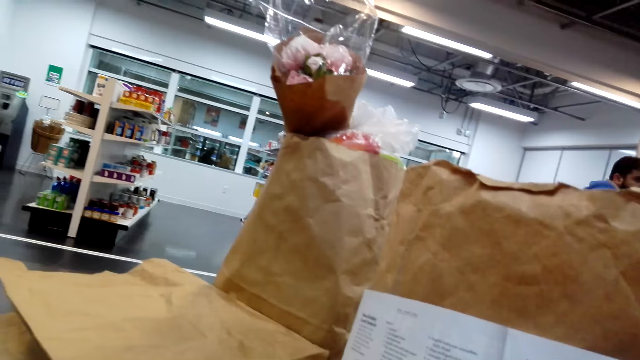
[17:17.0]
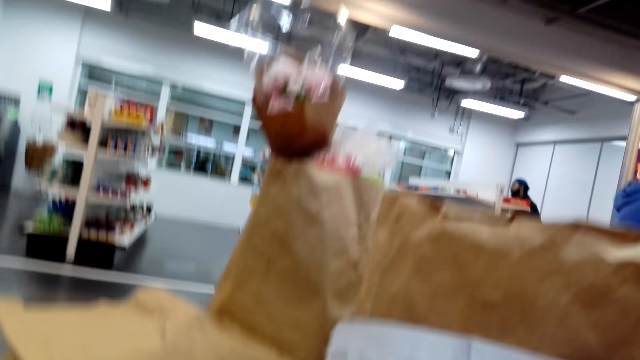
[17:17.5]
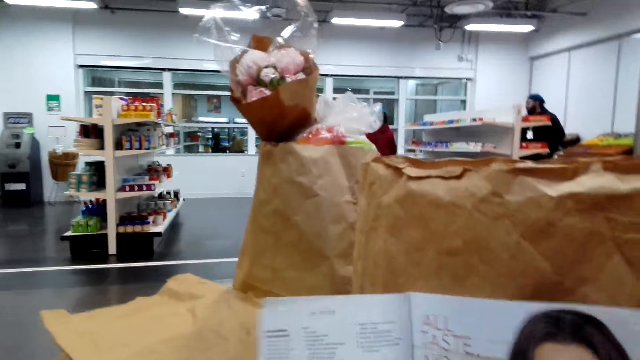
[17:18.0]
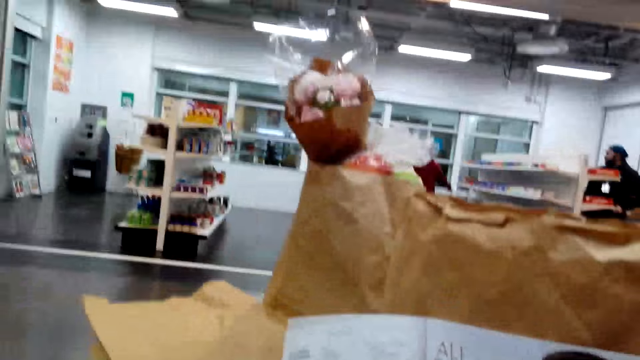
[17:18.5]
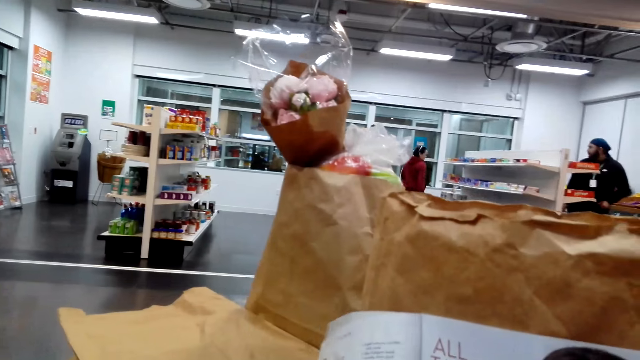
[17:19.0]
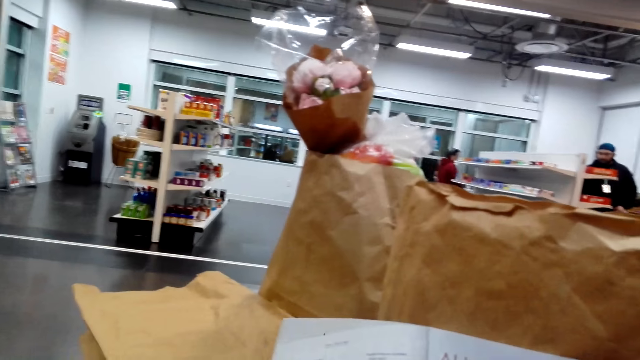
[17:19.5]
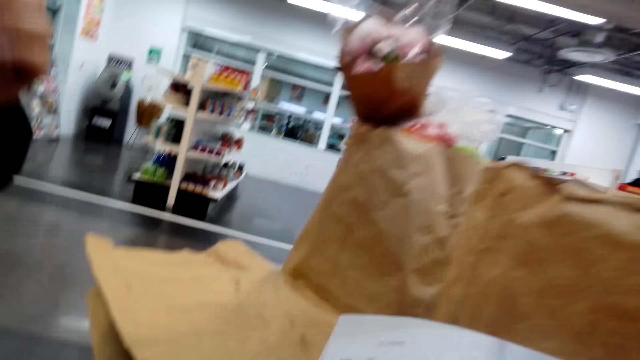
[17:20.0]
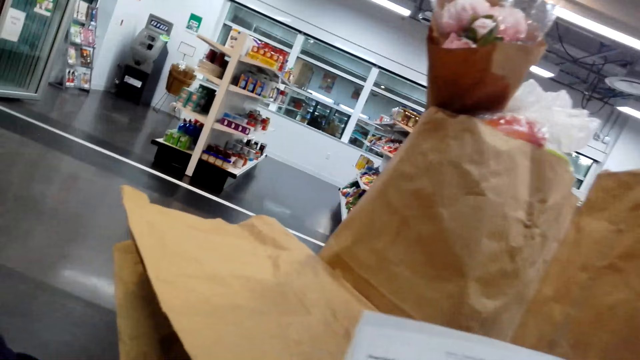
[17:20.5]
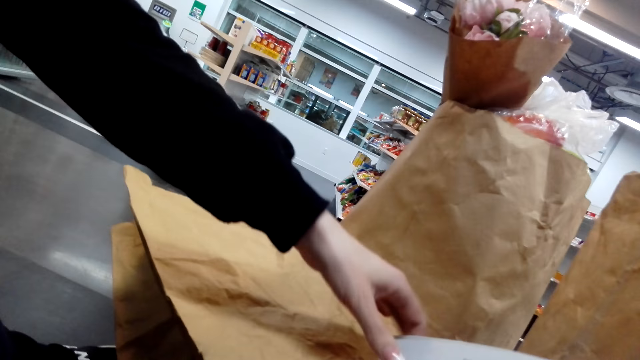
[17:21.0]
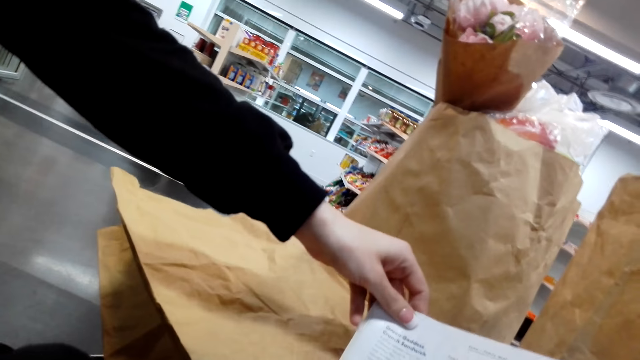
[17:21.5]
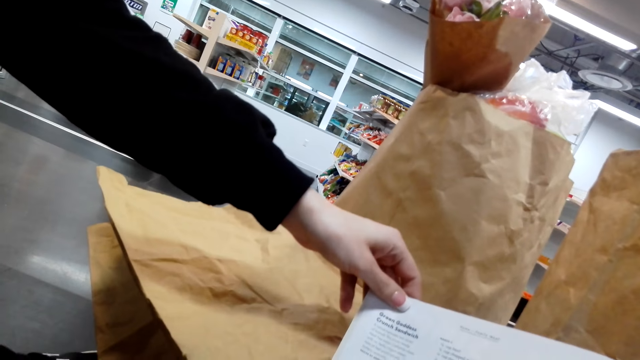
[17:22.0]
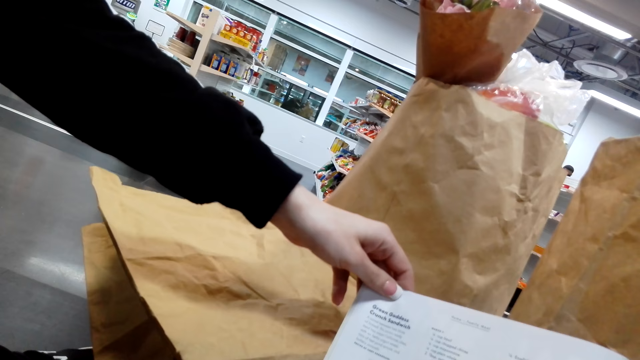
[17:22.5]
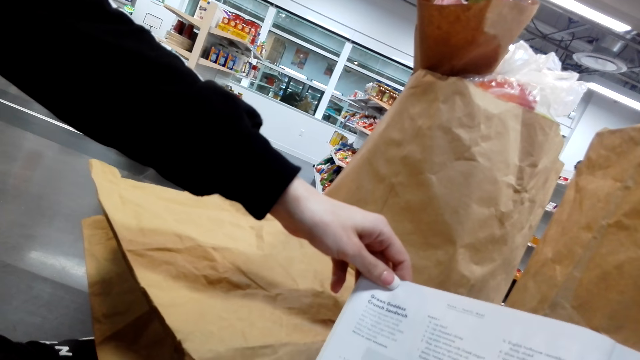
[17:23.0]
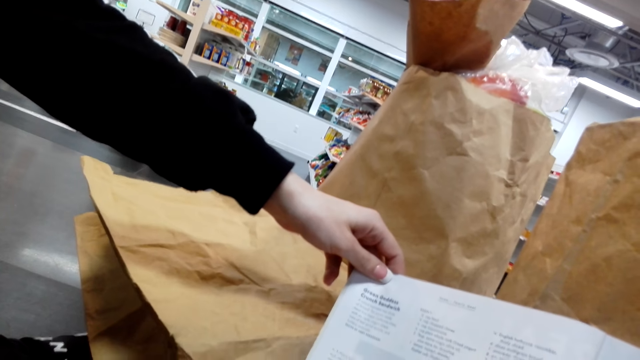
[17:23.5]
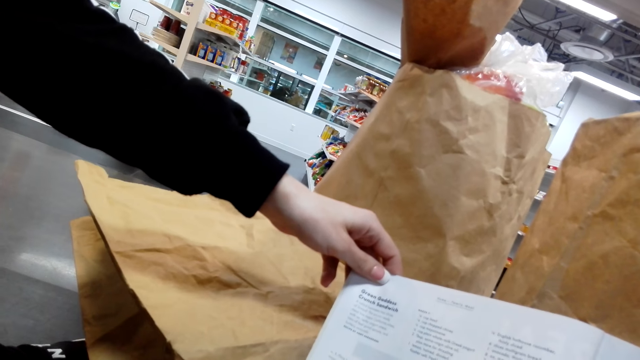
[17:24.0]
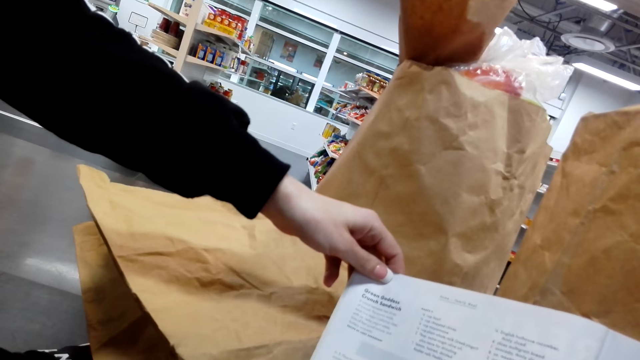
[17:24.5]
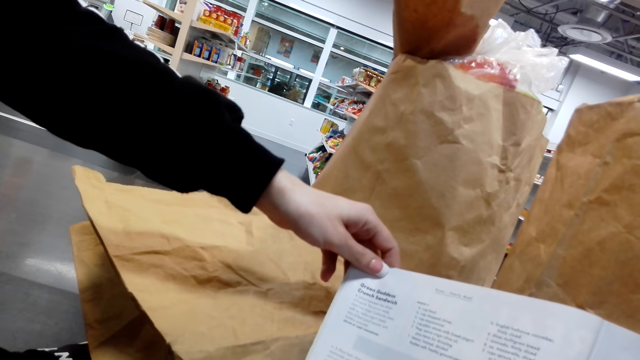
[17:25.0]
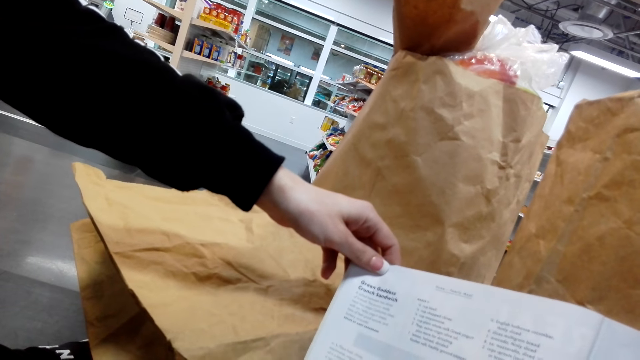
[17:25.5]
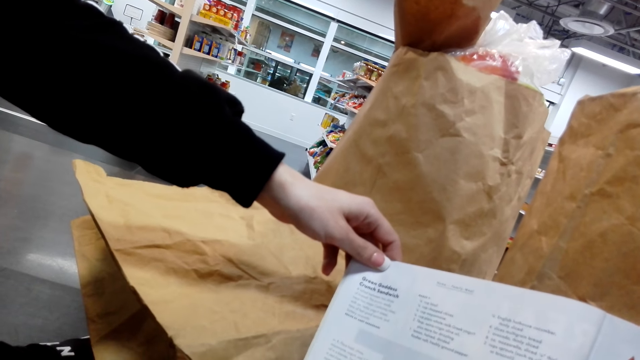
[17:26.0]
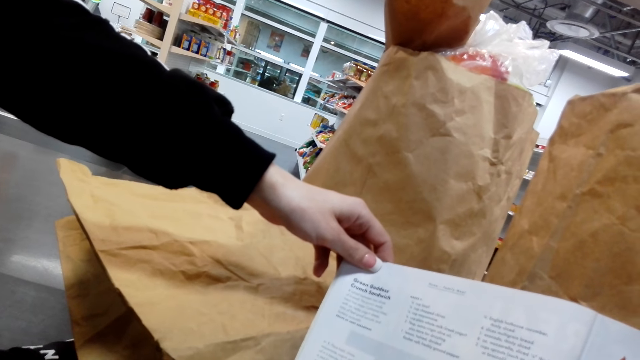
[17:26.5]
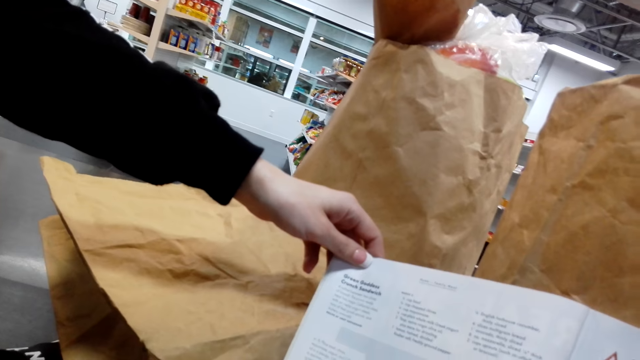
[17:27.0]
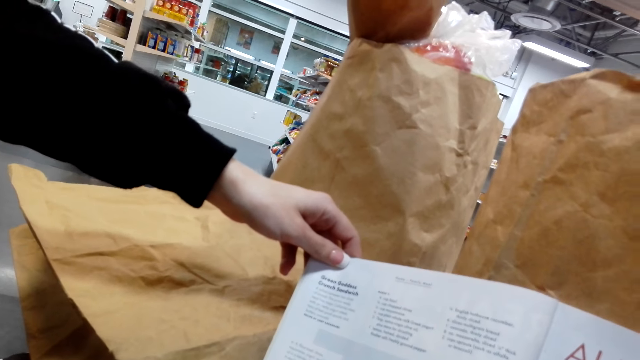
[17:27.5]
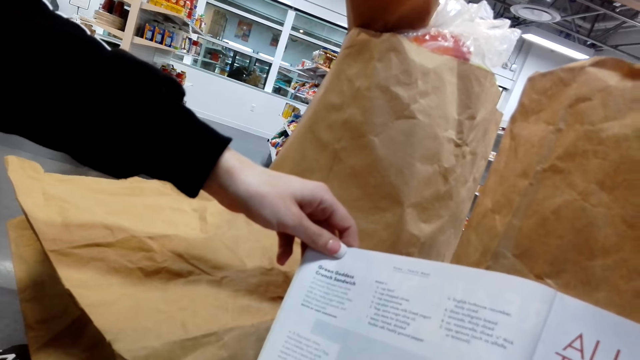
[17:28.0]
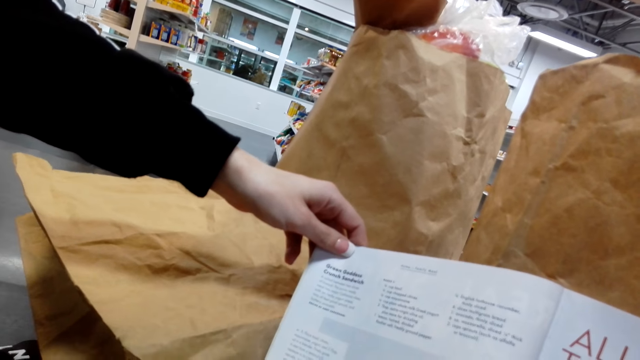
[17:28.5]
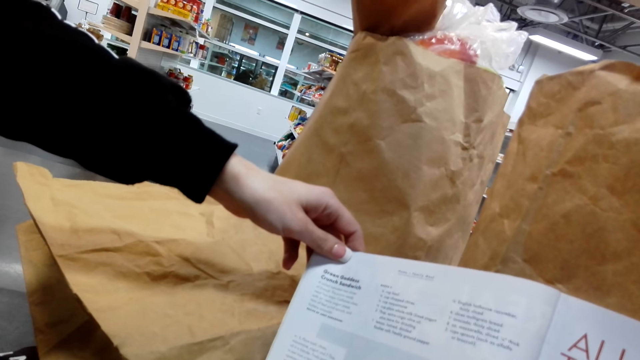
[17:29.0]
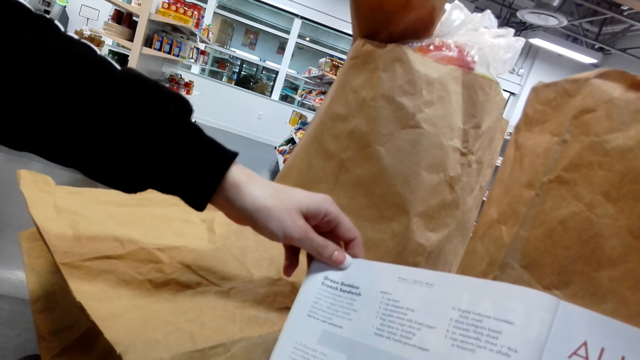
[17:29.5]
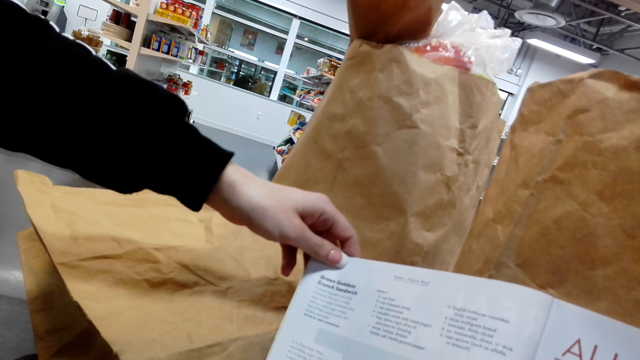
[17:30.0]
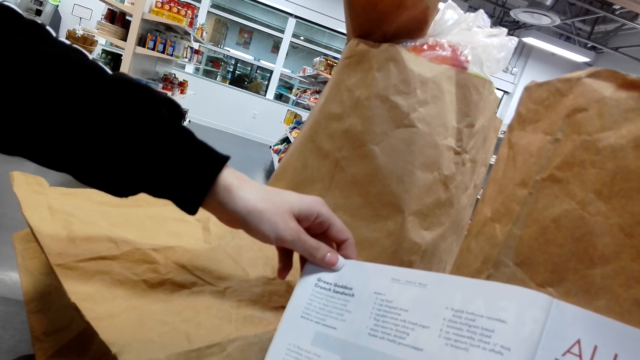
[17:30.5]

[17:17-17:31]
The camera wearer reads on the pamphlet. A person holds the pamphlet with the left hand. The person looks on the pamphlet.

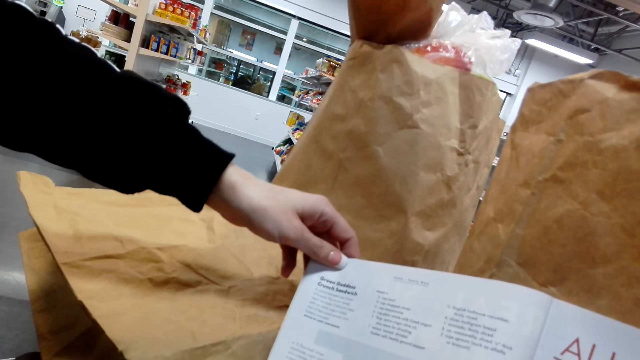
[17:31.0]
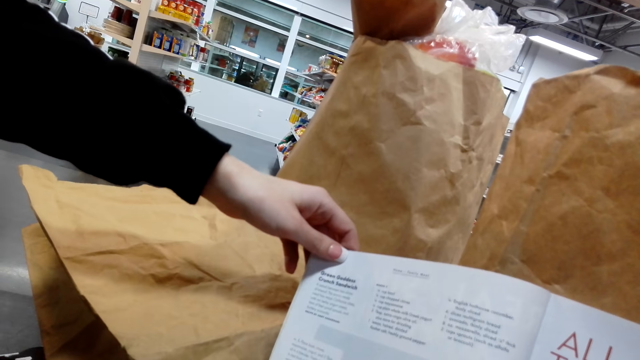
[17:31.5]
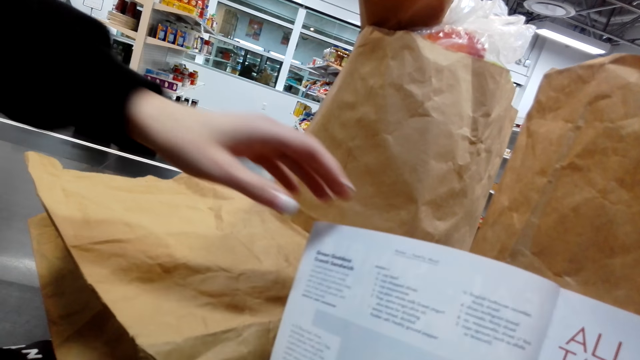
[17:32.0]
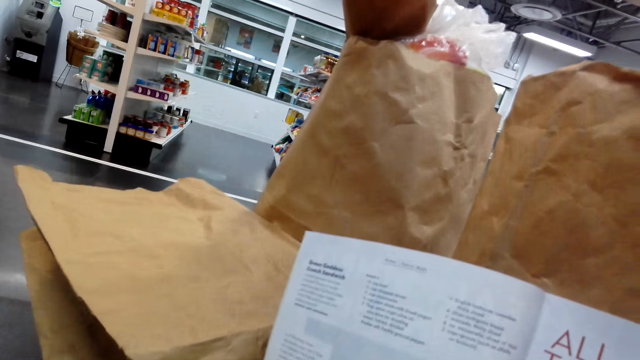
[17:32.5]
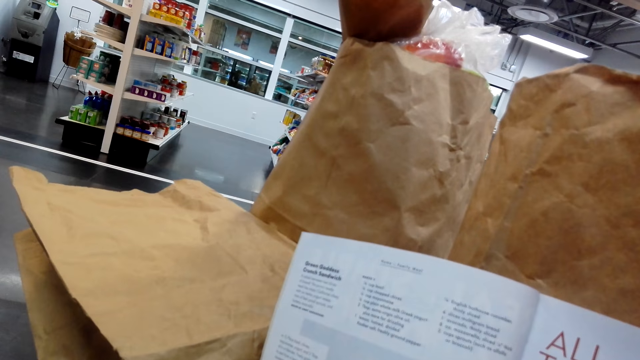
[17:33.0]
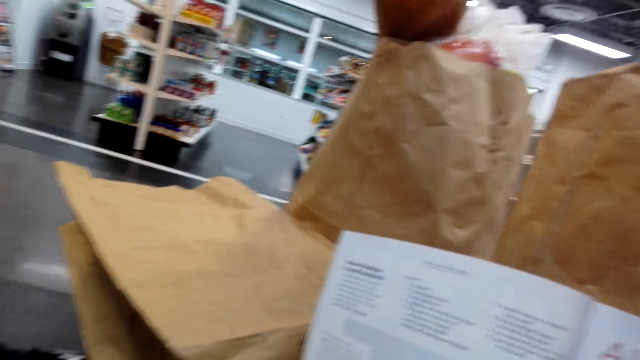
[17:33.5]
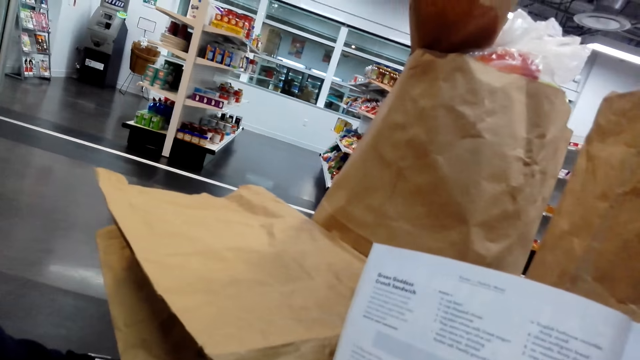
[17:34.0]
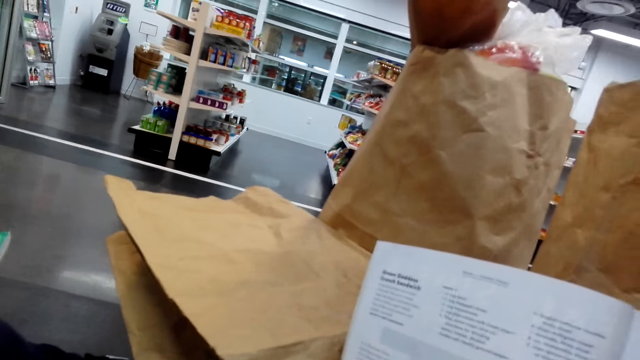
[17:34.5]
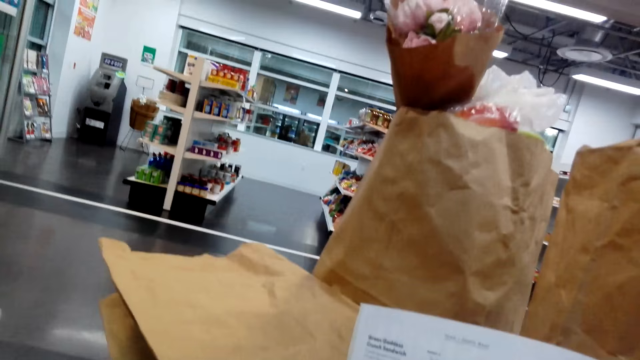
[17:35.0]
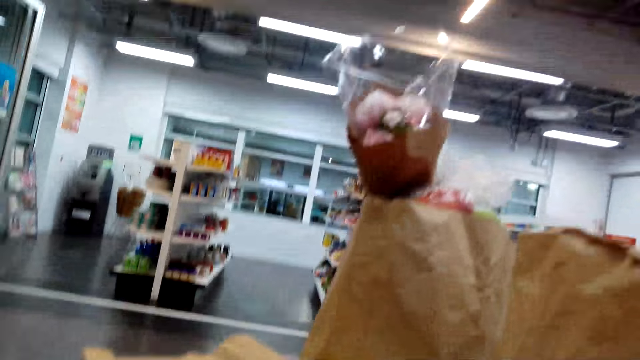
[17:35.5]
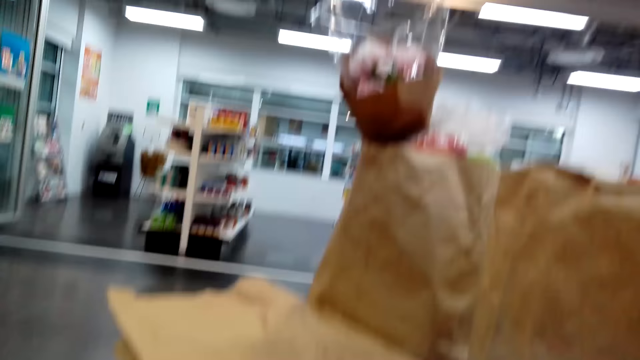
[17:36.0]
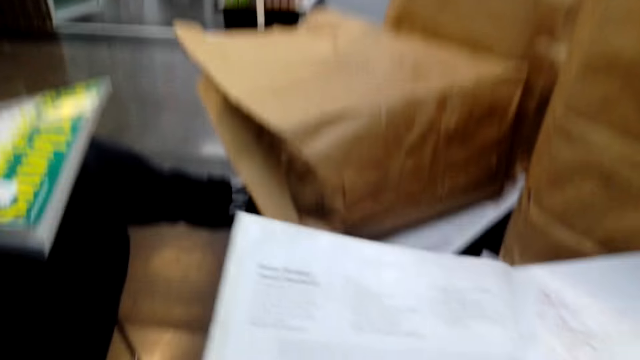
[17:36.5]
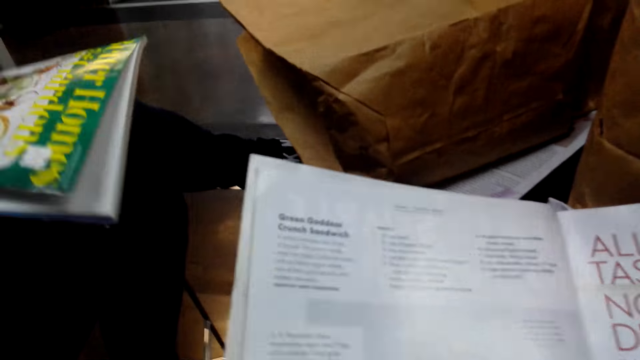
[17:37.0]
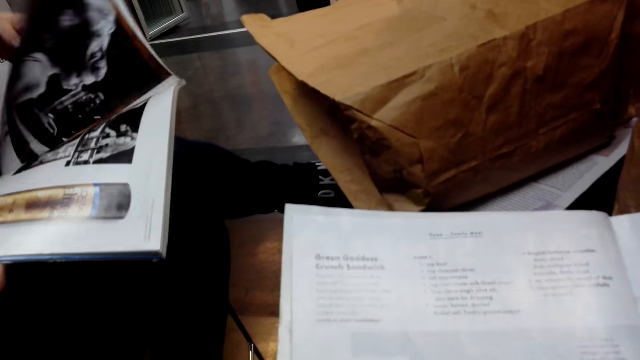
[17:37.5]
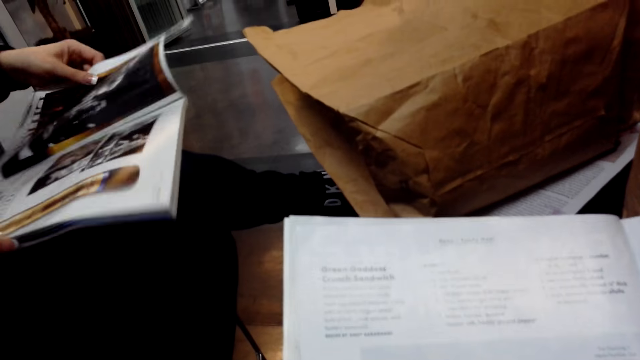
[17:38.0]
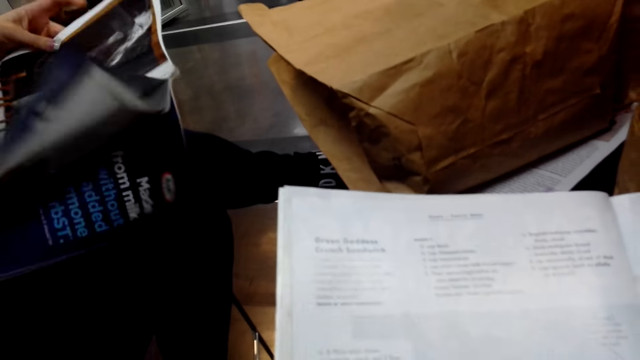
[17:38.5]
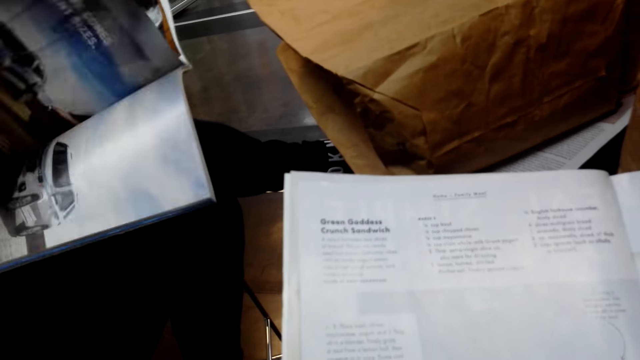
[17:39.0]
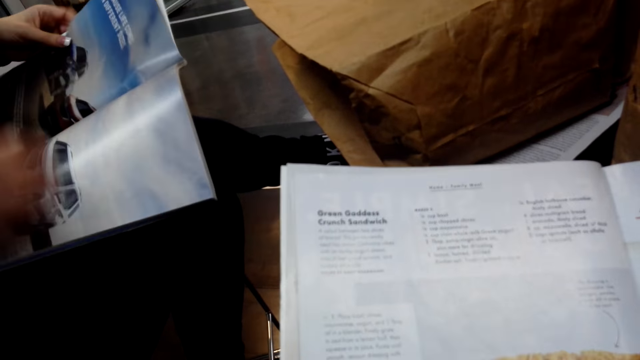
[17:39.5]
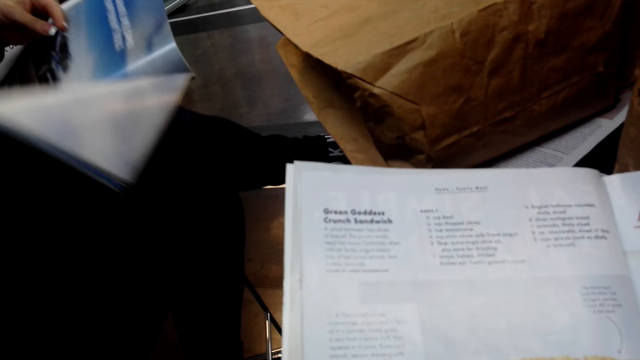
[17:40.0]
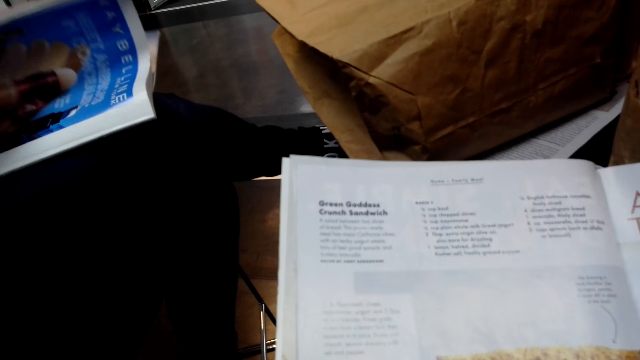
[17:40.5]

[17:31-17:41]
The camera wearer looks at the goods. A woman flips through a magazine. The camera wearer reads through the magazine and converses with the woman. The woman opens the pamphlet.
